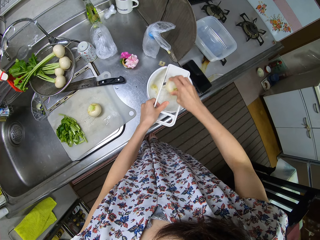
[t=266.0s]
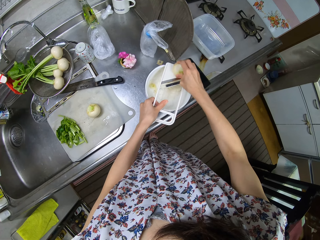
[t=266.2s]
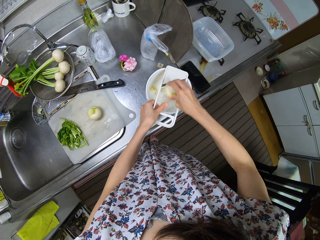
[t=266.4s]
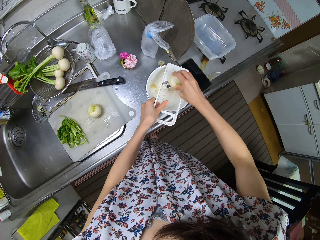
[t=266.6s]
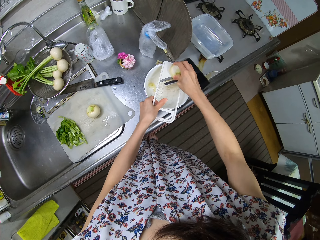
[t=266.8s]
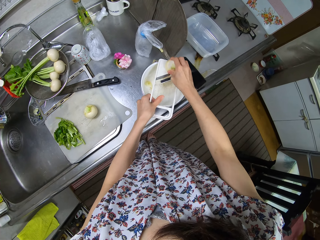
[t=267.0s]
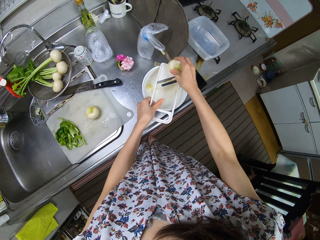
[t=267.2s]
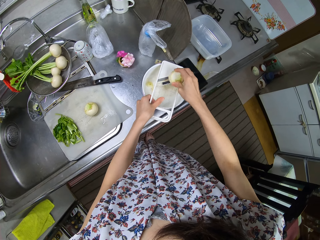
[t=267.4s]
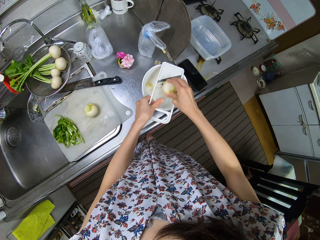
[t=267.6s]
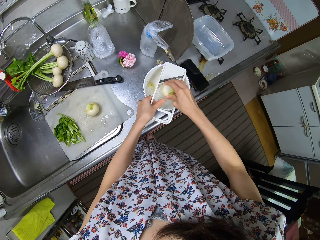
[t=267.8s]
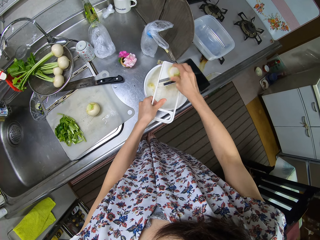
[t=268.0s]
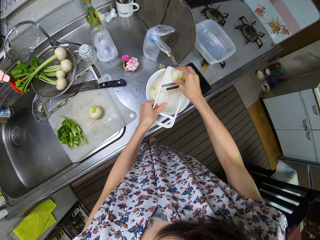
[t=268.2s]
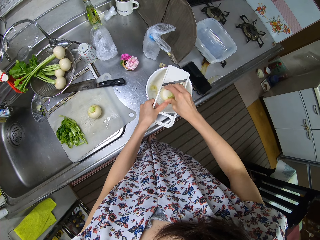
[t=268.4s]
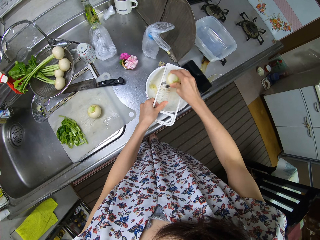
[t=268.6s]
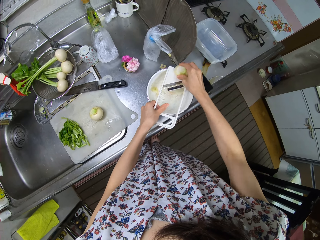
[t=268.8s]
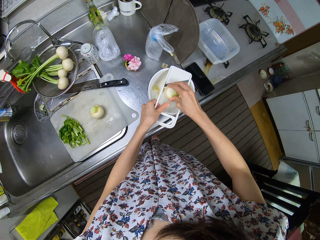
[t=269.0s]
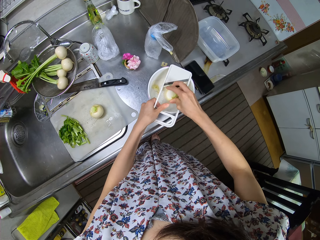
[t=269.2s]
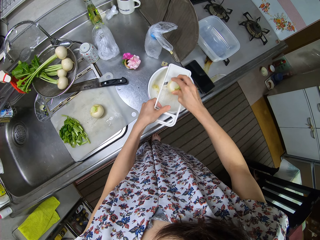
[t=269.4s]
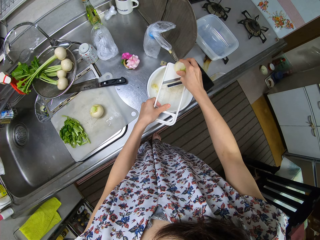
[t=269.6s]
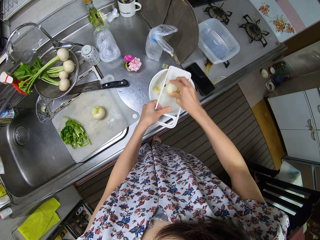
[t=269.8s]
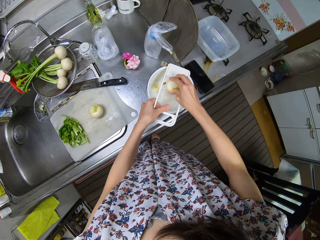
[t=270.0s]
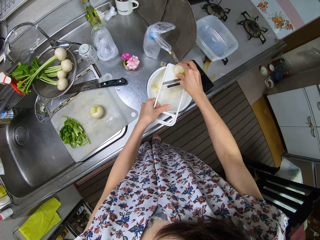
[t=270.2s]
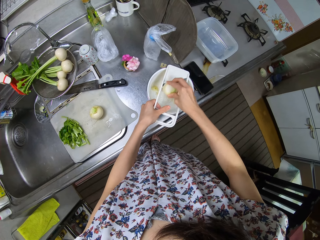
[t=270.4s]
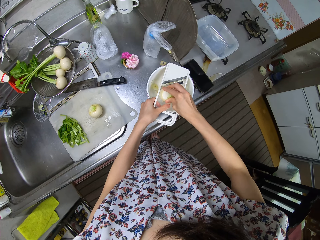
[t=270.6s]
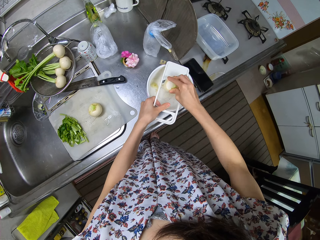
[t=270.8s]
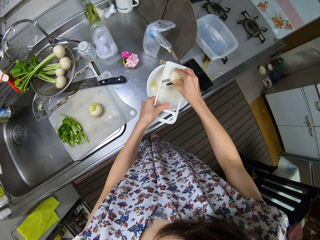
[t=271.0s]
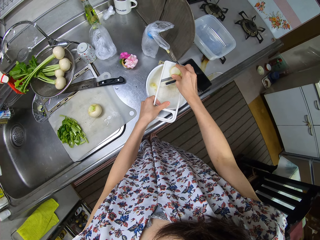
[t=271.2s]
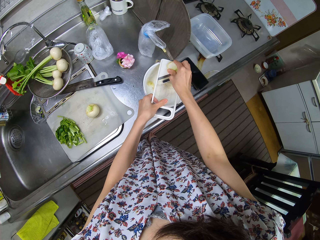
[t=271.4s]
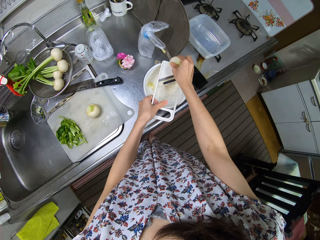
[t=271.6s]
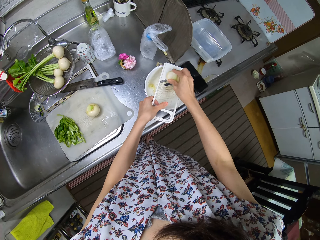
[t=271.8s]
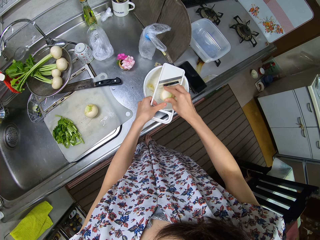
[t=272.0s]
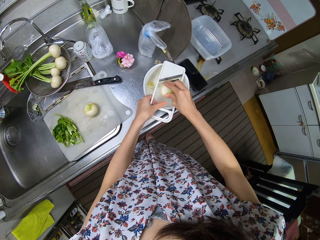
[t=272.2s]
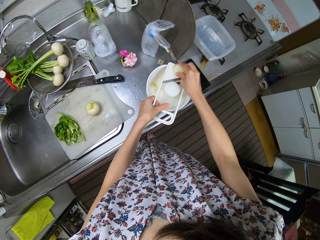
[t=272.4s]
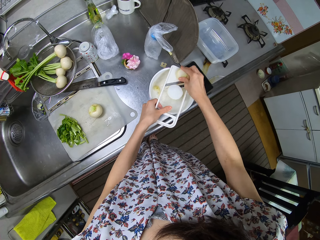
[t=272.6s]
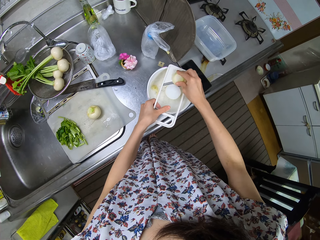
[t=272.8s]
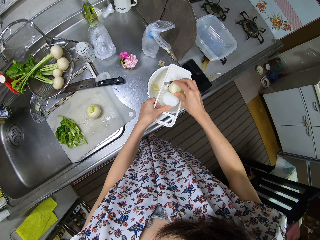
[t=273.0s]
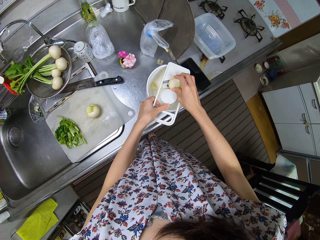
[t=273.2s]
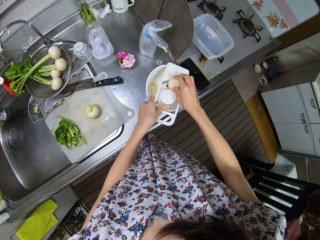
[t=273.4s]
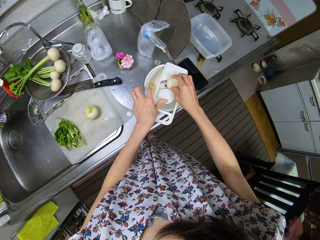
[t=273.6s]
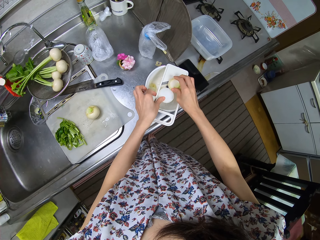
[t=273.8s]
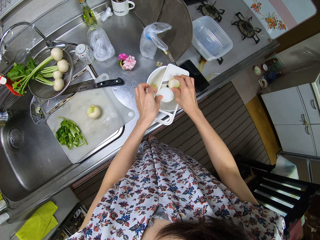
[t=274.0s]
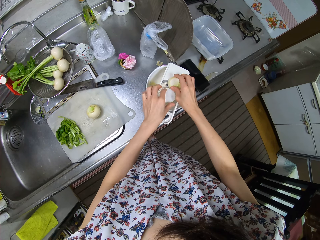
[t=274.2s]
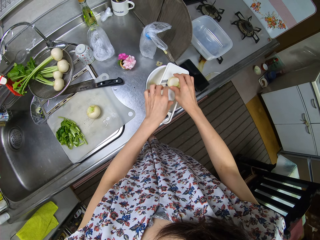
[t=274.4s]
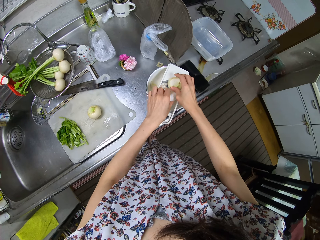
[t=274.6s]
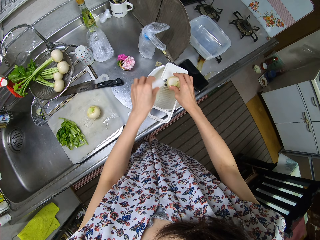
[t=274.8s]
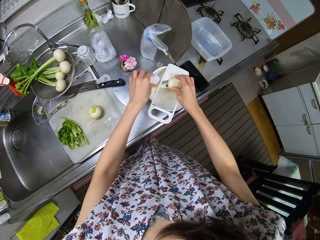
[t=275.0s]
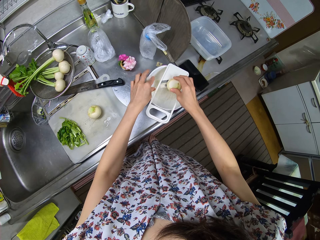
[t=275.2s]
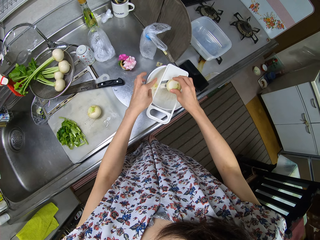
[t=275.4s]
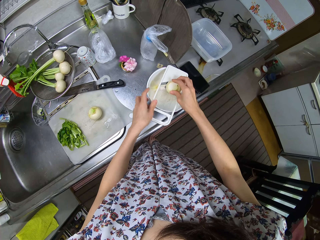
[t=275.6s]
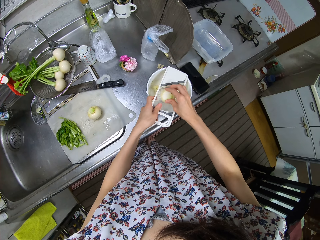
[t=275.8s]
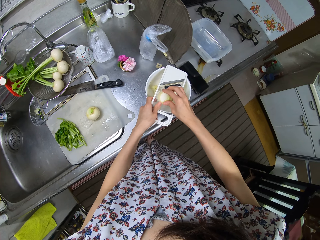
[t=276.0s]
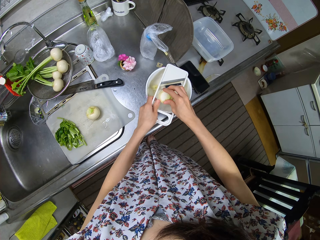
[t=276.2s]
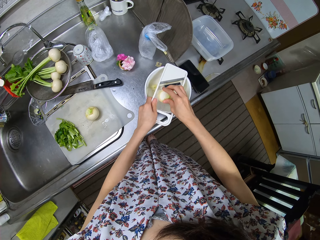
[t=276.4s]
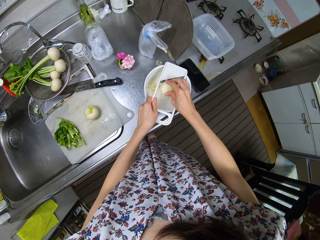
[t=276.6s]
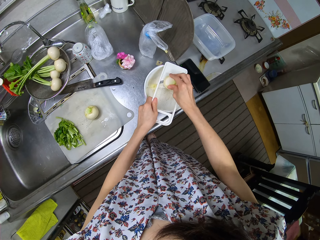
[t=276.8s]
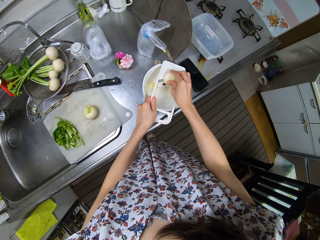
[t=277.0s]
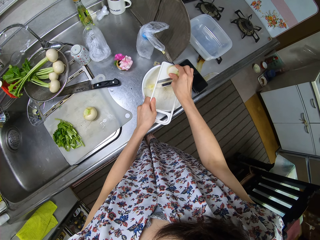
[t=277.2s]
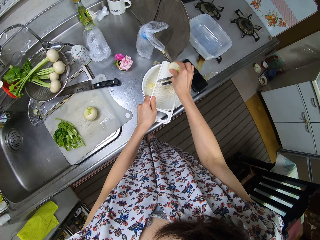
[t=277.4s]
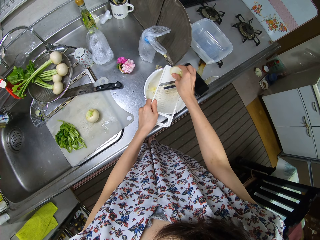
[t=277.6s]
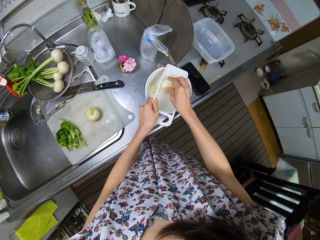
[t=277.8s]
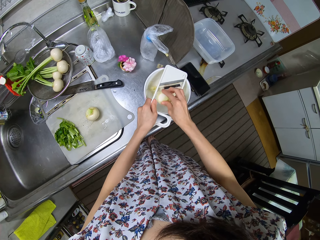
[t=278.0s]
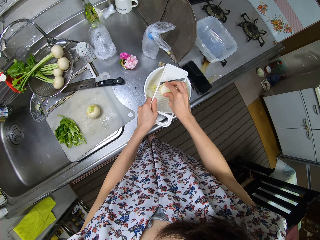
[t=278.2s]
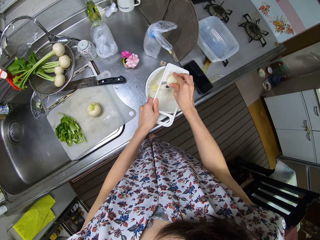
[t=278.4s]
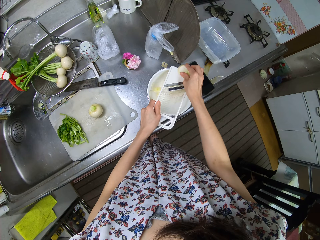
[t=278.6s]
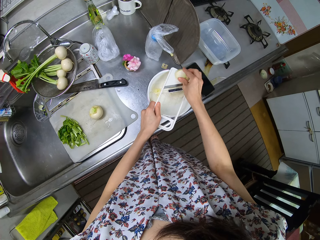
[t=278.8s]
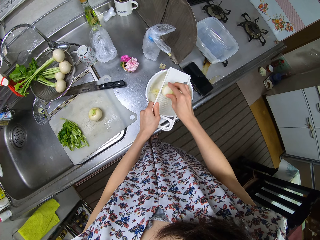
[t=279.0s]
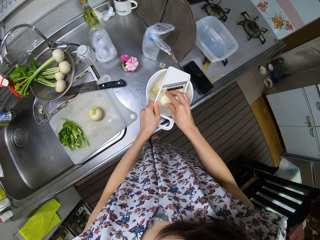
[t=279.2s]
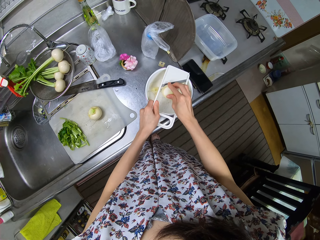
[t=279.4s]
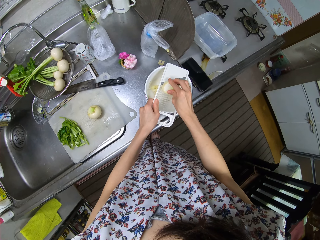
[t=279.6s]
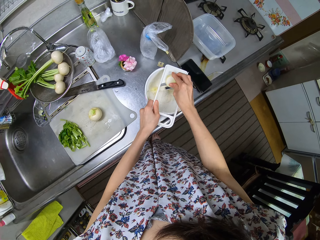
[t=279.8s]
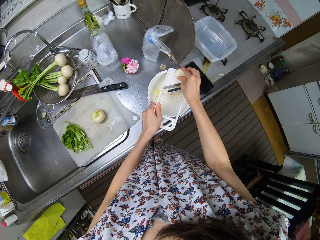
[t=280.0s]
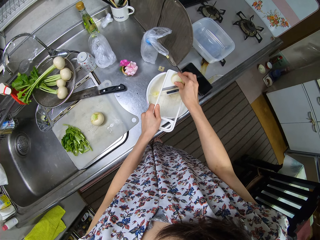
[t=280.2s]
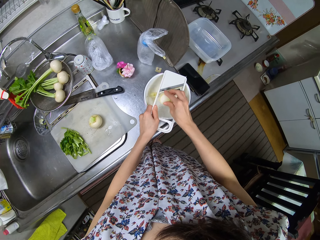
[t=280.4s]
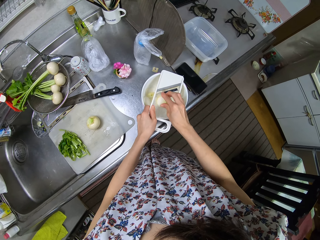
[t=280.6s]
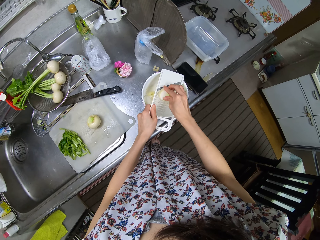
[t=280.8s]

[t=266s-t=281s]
The camera wearer takes a cut piece of the turnip from the grater. They put the cut piece into the bowl. They grate the turnip ball into the bowl.

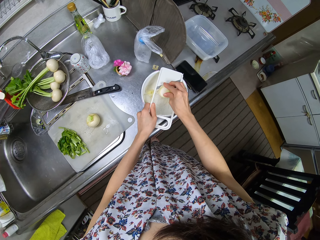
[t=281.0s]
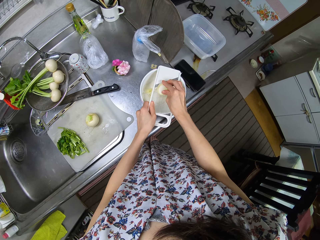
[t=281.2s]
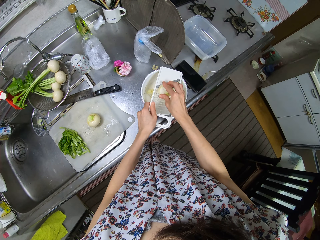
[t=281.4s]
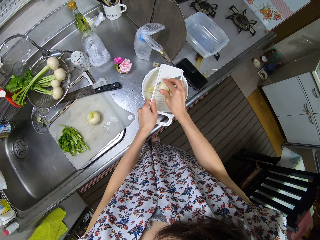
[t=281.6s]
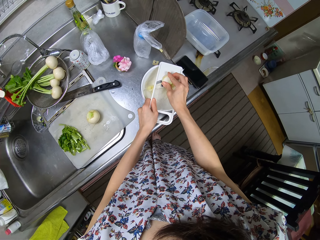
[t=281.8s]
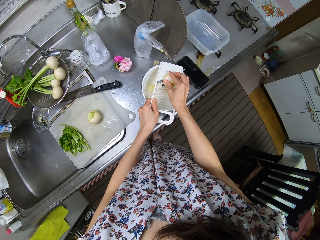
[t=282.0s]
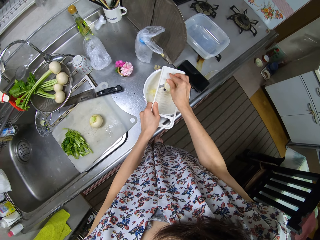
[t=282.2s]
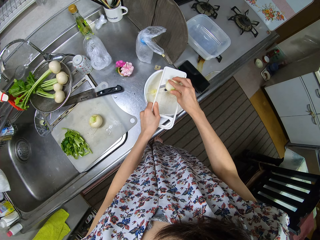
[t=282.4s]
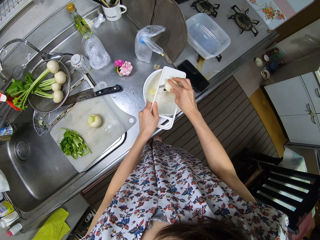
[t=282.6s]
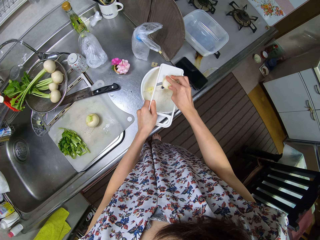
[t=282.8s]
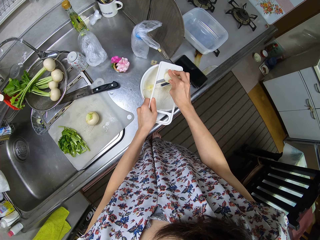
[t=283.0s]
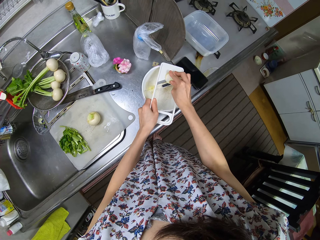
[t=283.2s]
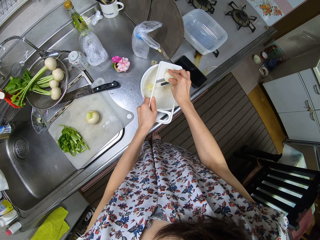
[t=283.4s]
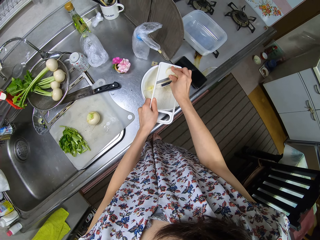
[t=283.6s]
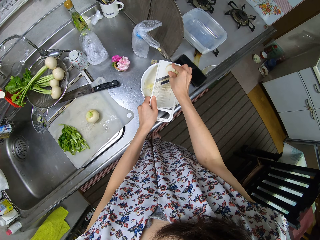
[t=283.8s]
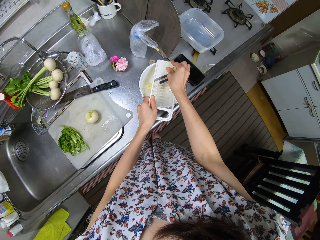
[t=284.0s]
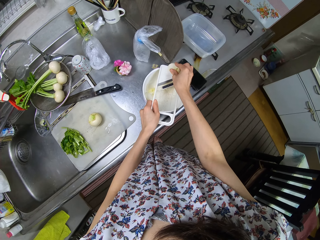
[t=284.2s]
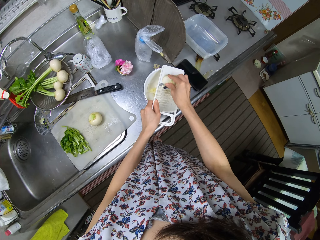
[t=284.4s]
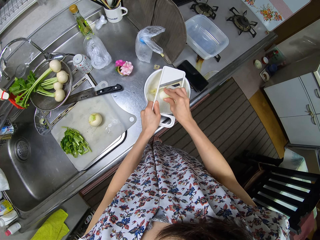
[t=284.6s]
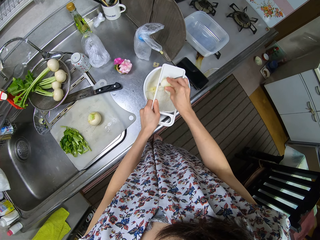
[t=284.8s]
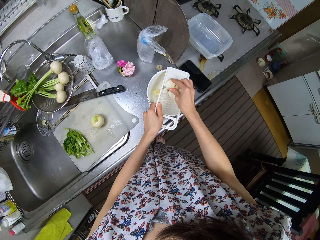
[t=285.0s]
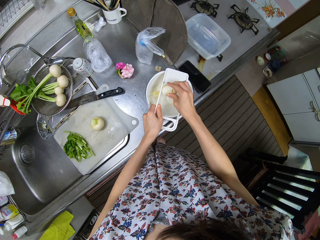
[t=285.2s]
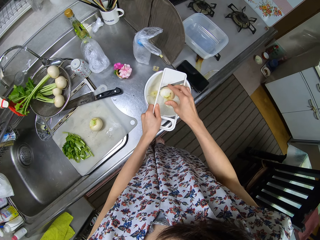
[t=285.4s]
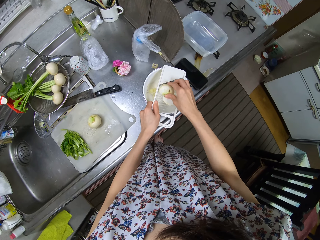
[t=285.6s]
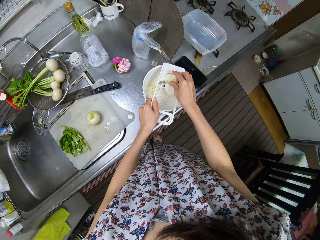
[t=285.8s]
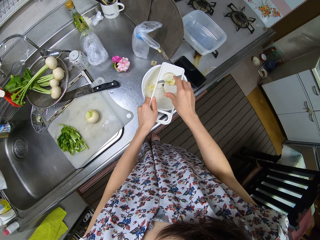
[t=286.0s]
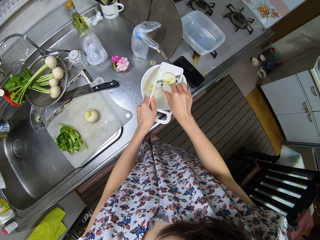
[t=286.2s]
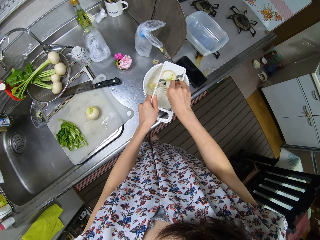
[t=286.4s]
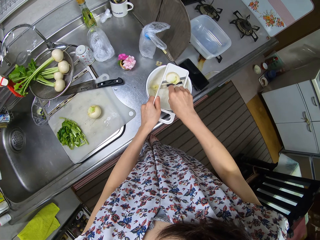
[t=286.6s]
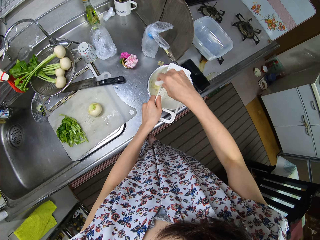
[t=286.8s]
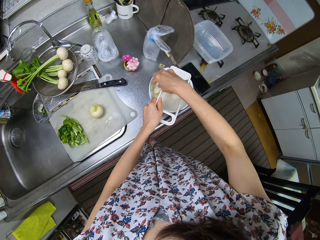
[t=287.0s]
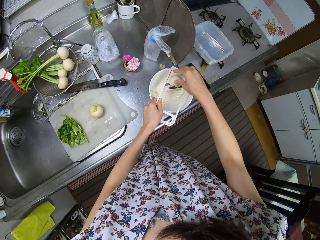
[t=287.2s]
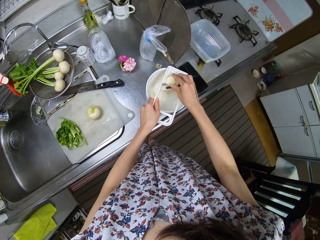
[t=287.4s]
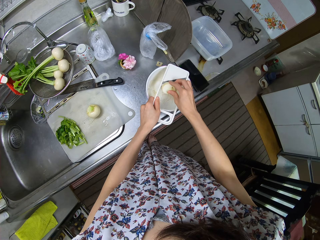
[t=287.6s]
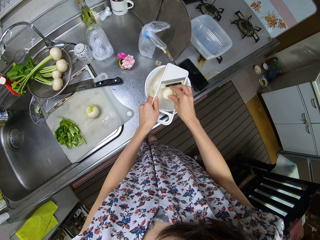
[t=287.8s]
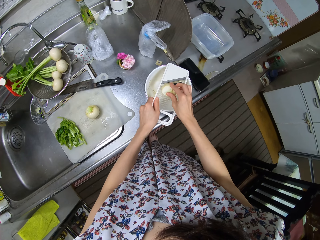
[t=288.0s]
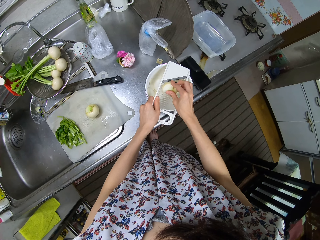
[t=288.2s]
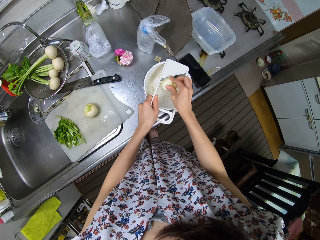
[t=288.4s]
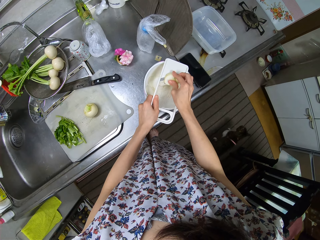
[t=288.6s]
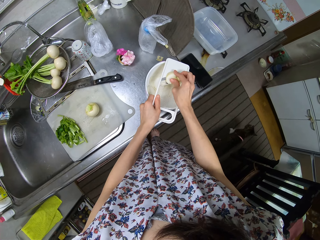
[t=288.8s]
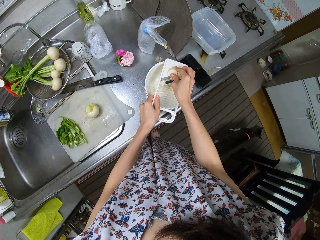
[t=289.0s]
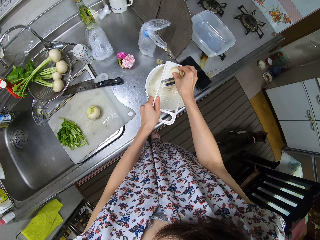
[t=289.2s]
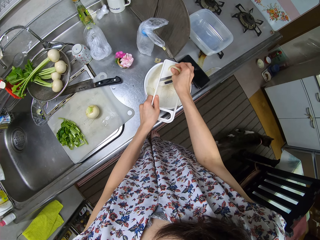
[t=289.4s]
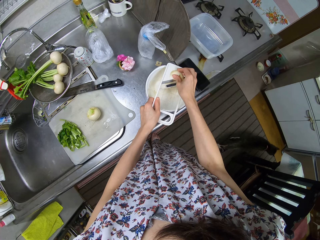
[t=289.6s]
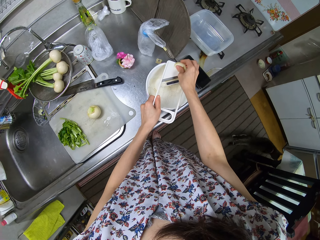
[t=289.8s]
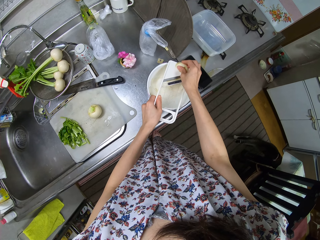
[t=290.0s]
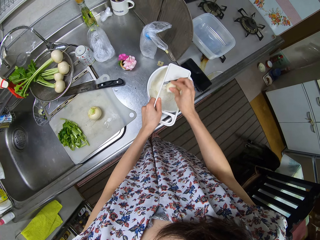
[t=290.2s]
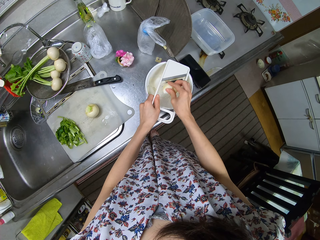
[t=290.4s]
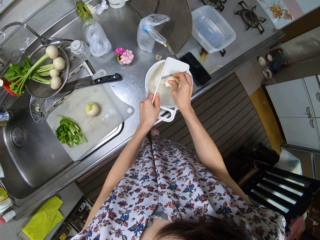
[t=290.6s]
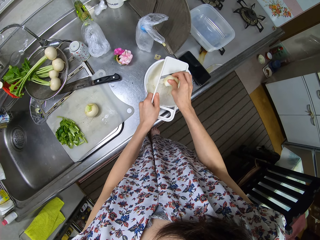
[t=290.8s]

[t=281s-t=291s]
The camera wearer takes a turnip on a manual grater. She puts a cut piece of the turnip snowball into the bowl with her hand. She grates the turnip snowball on the manual grater.
